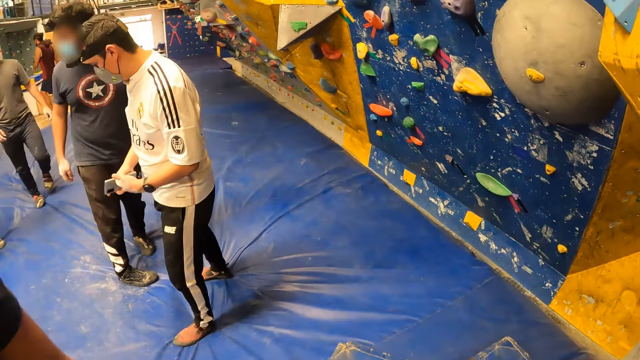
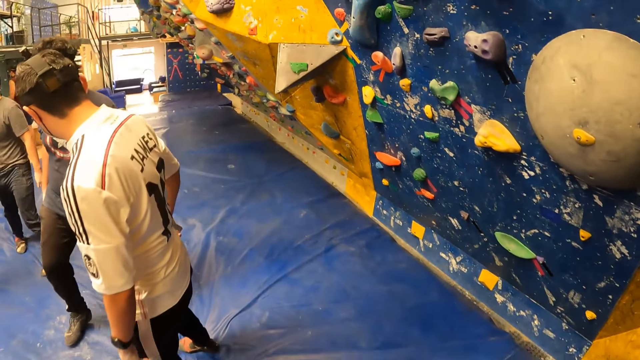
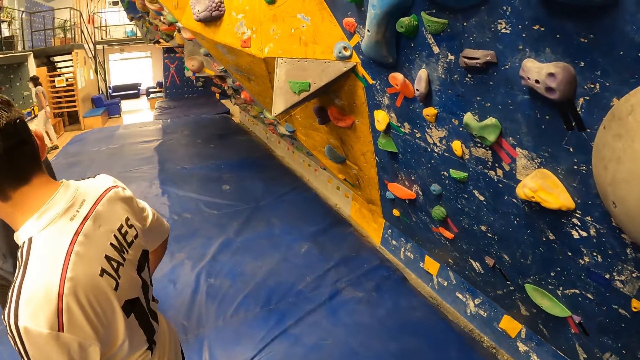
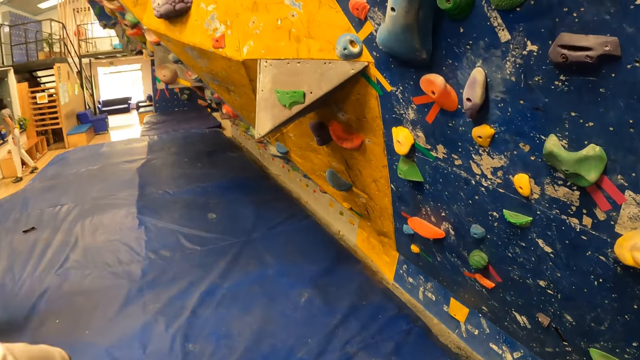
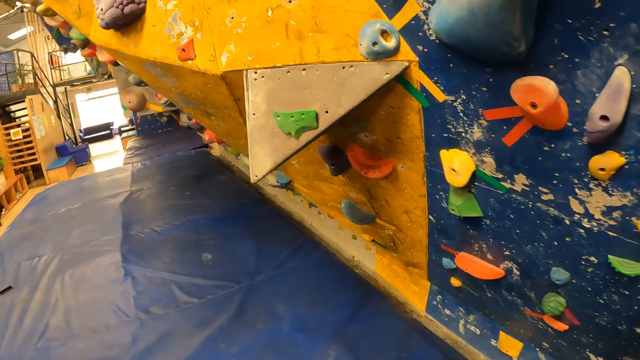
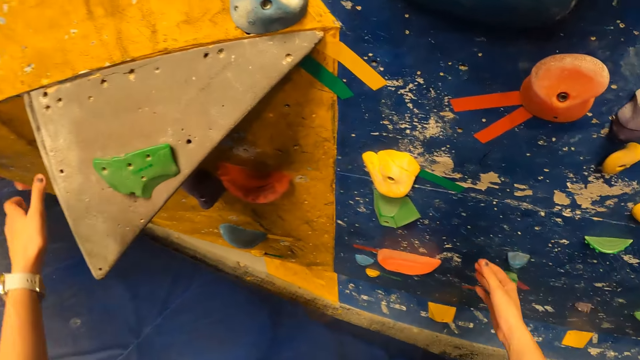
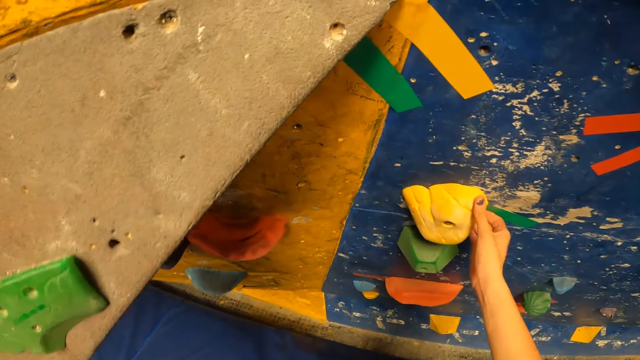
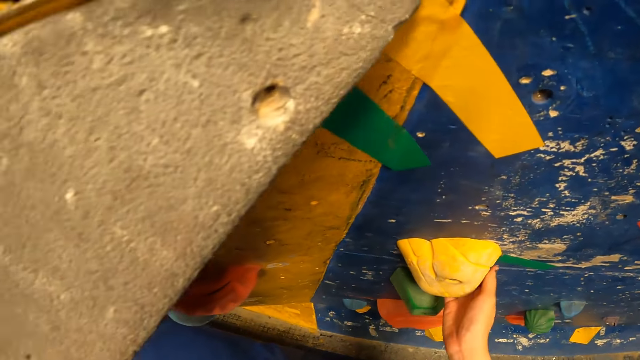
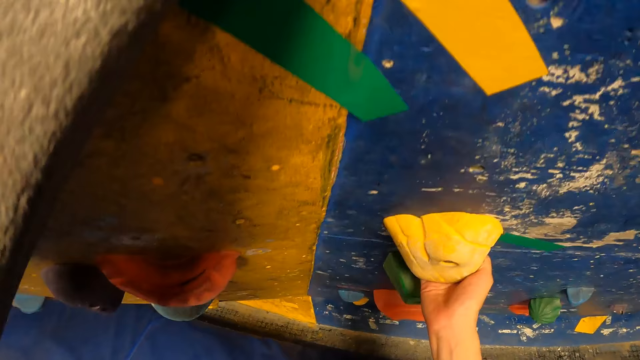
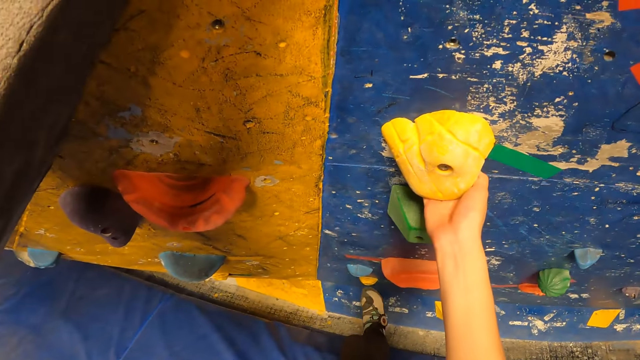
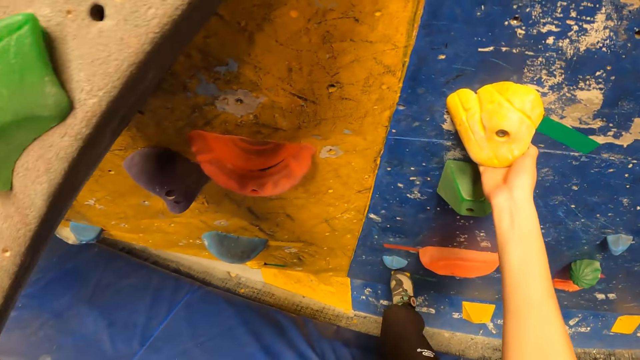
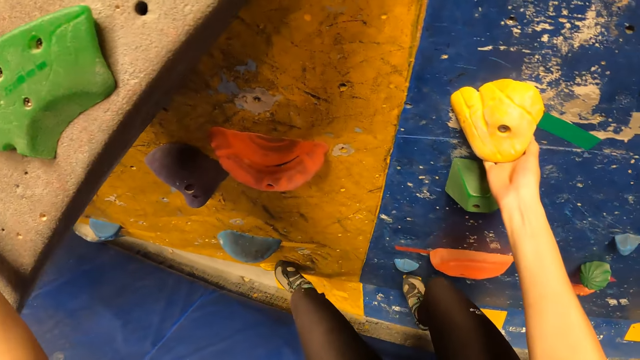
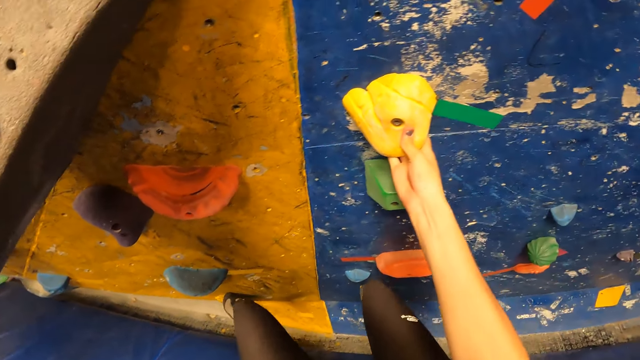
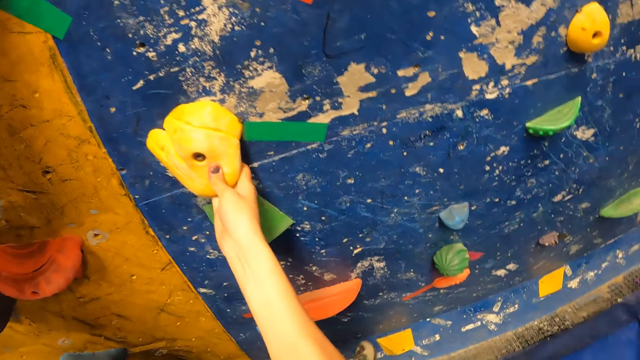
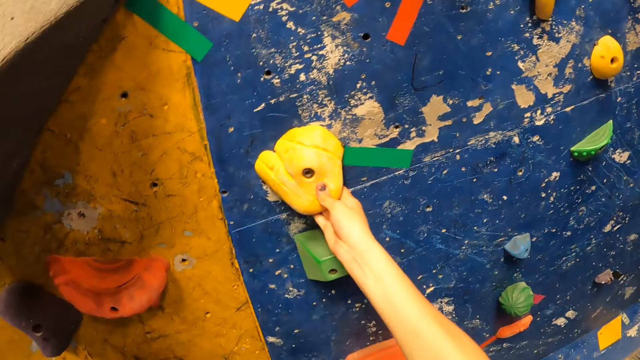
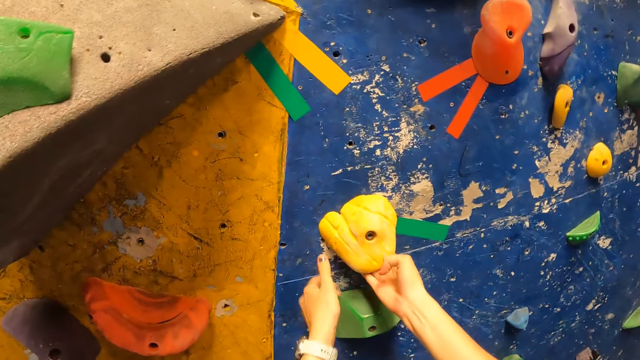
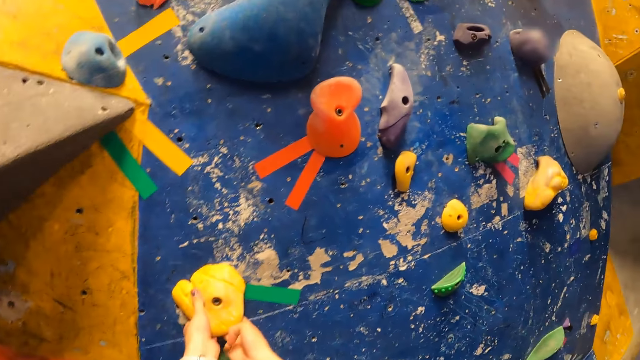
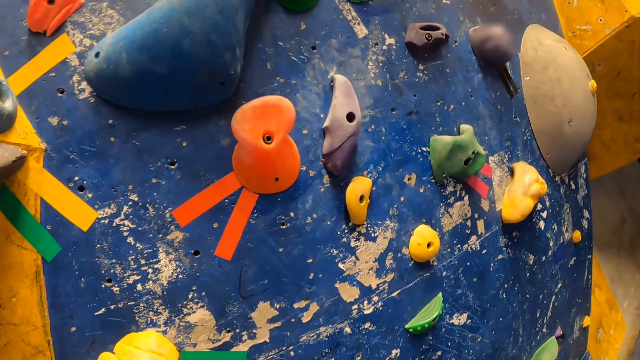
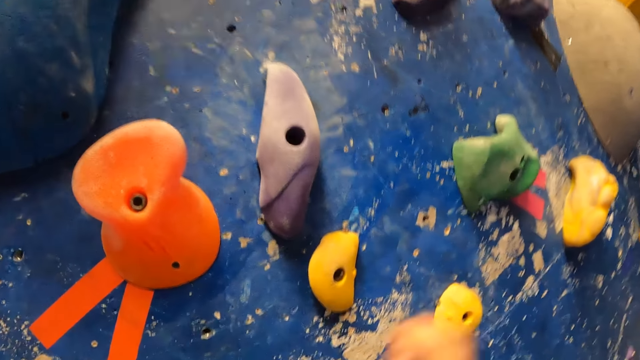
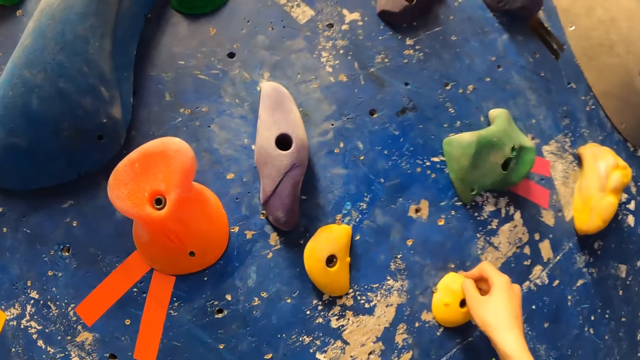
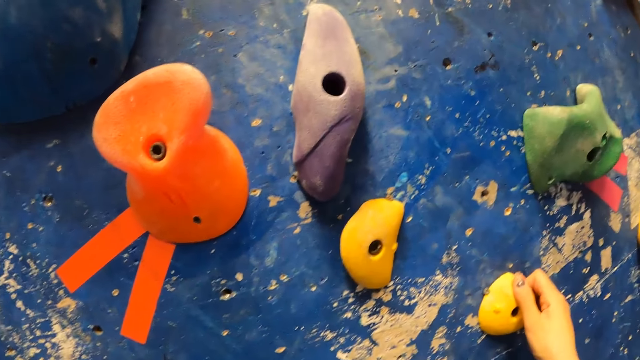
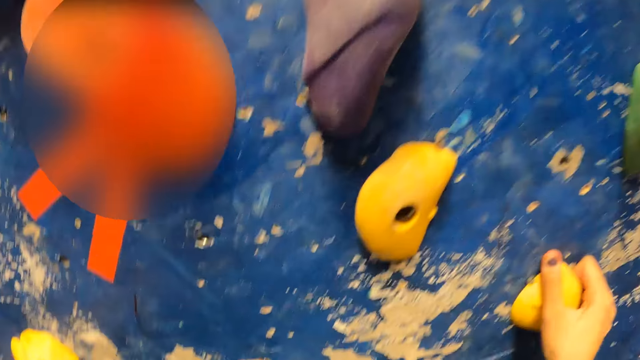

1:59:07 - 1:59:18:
The camera wearer walks around. They approach a stone wall. They climb the stone wall. They climb the wall again.

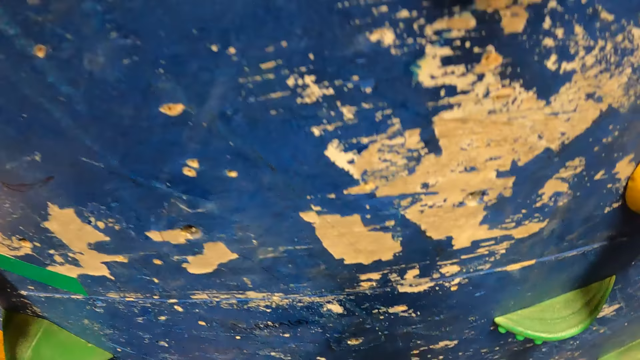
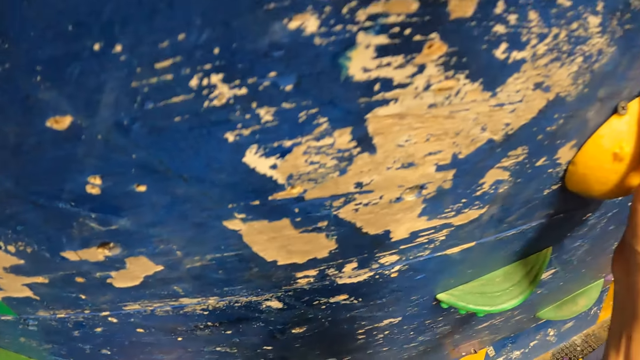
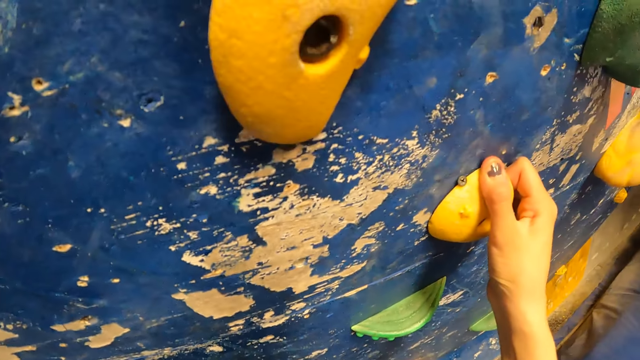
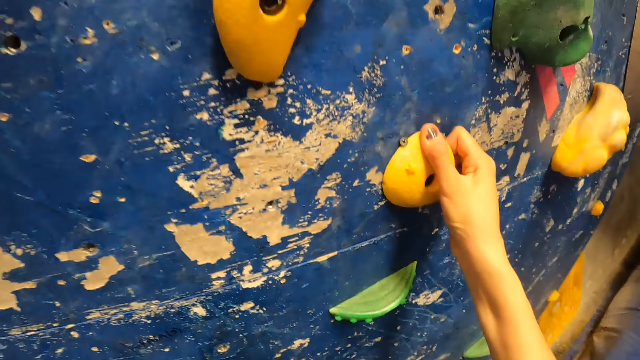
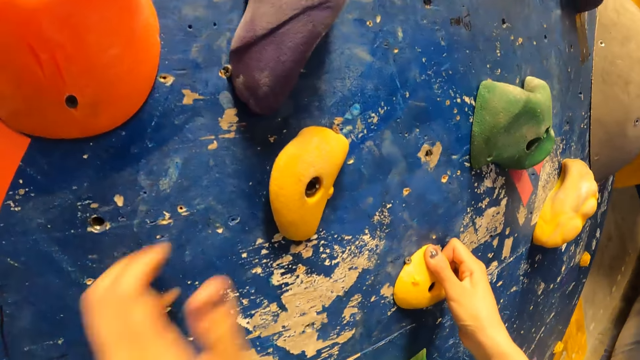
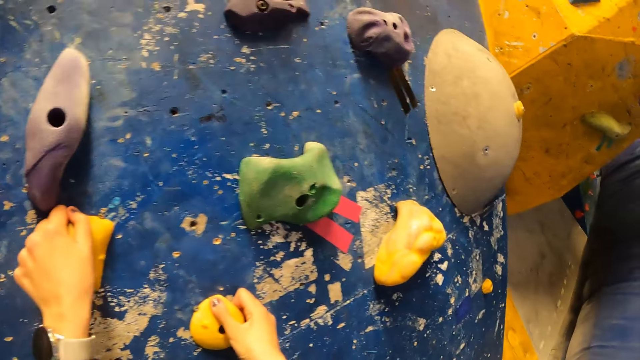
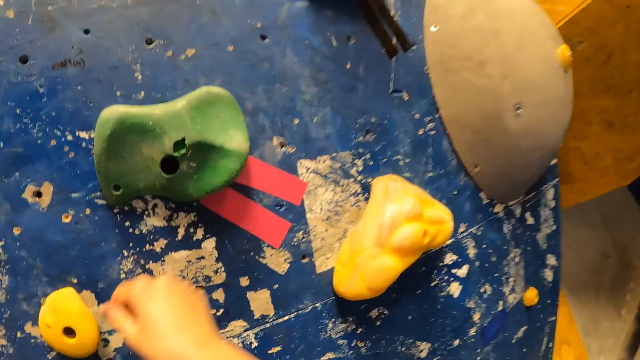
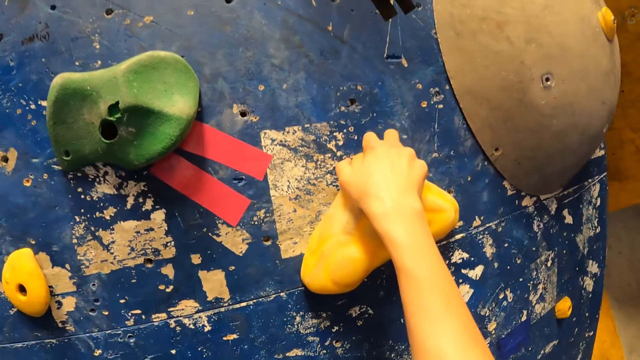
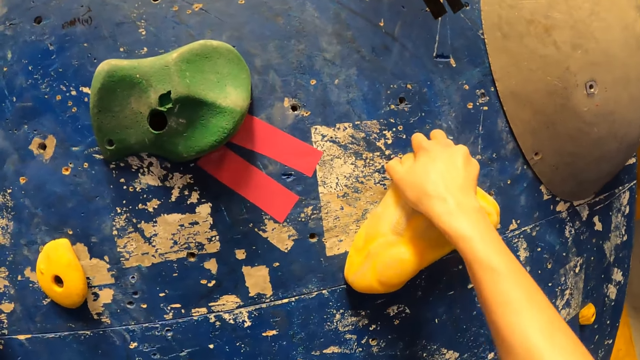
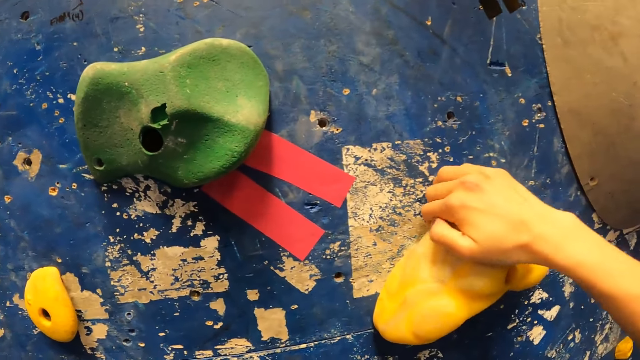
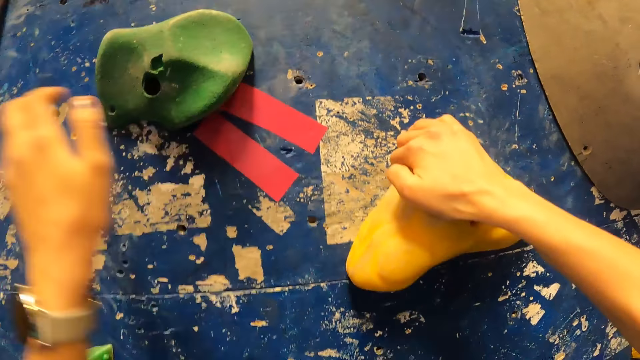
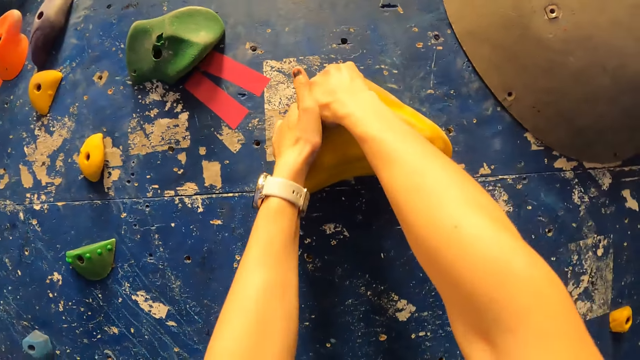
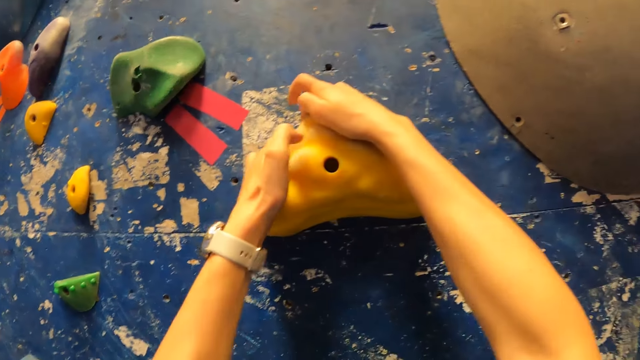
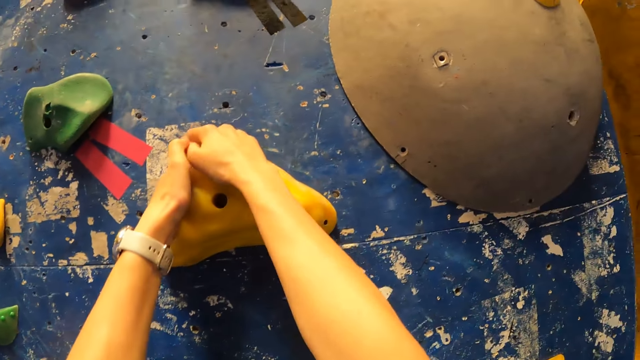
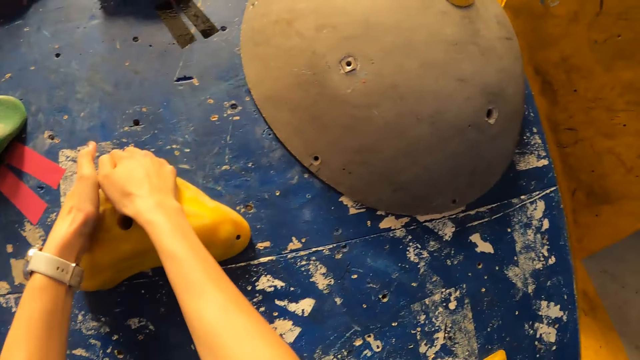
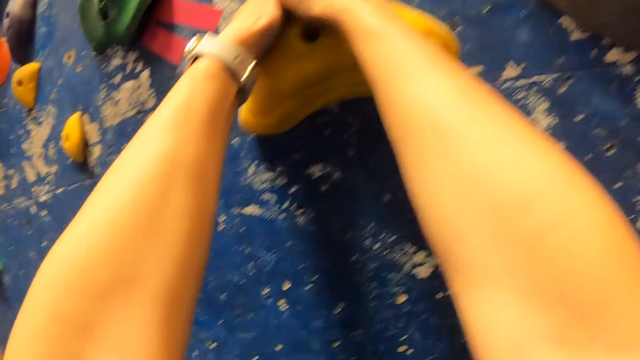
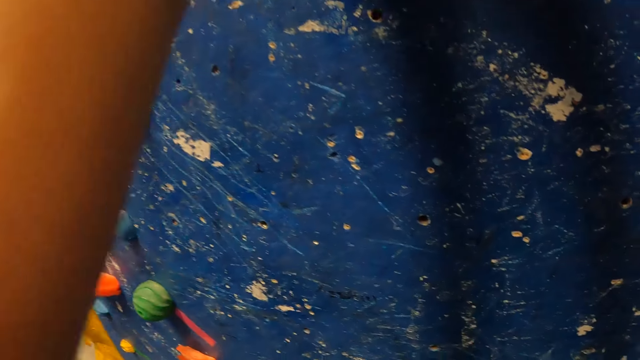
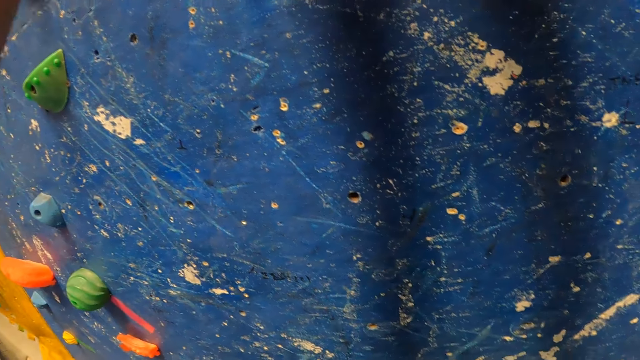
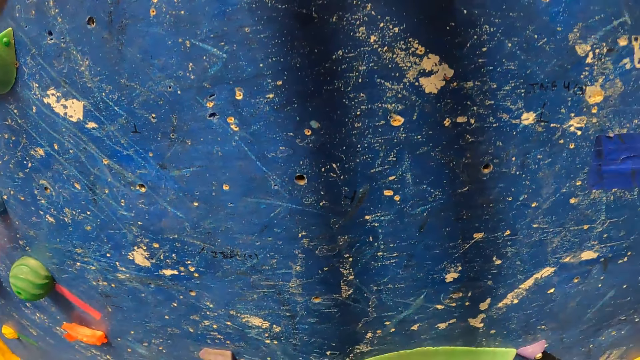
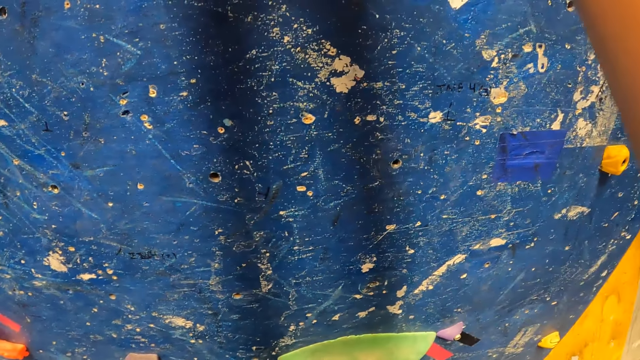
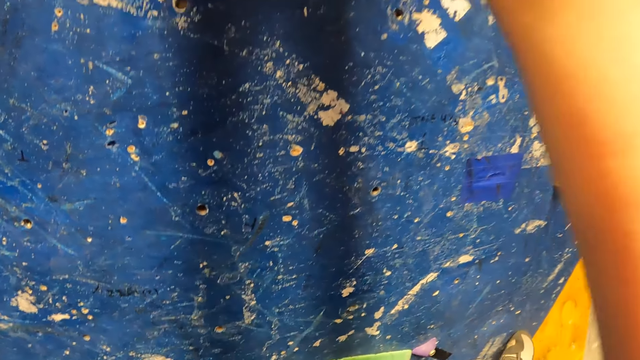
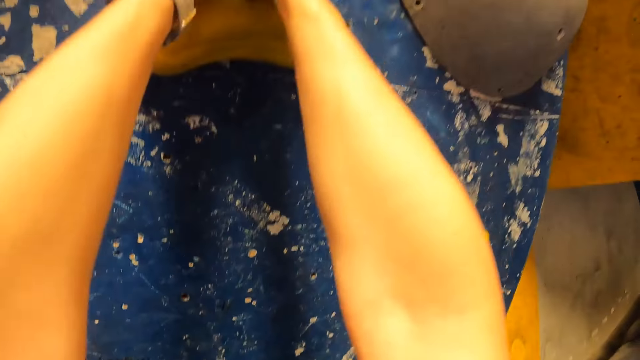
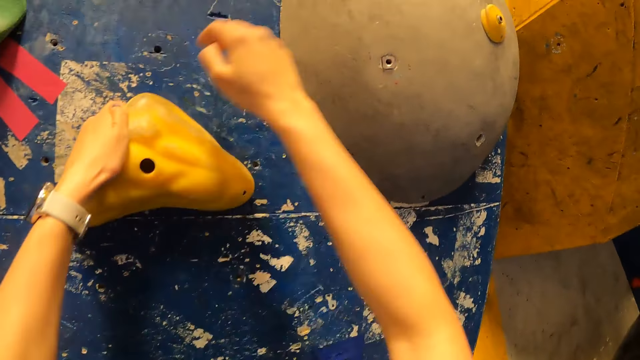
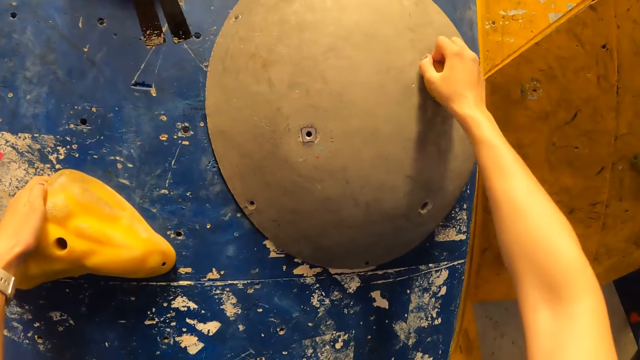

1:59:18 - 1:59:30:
The camera wearer climbs the wall. They climb the wall again.
